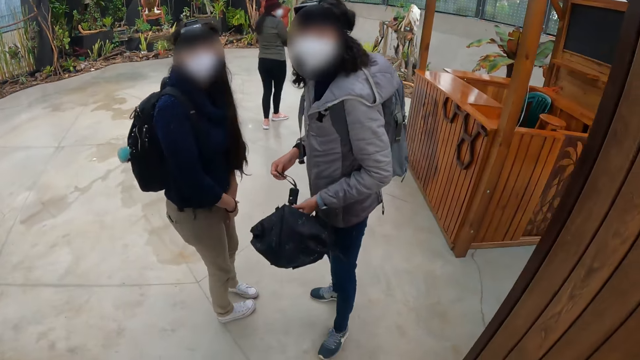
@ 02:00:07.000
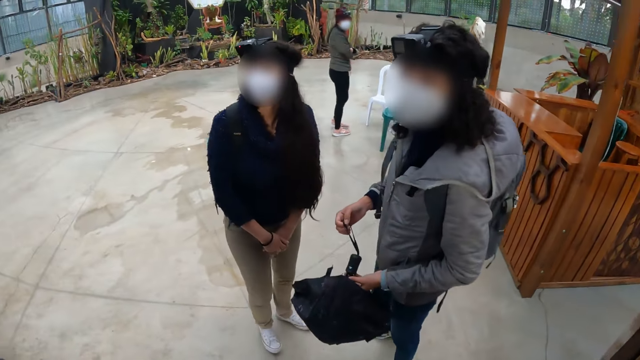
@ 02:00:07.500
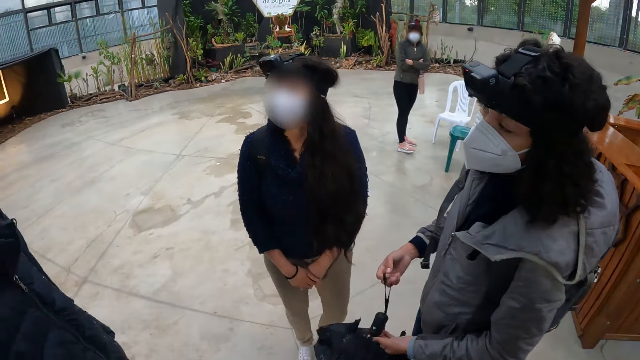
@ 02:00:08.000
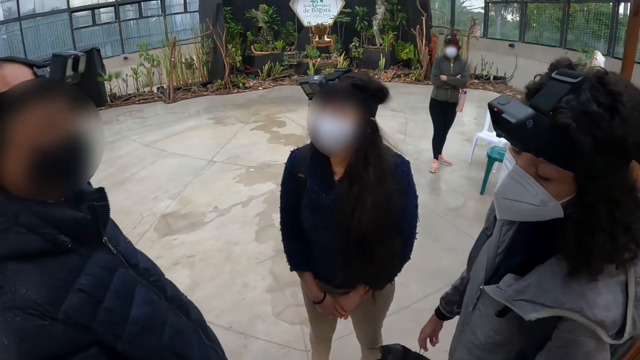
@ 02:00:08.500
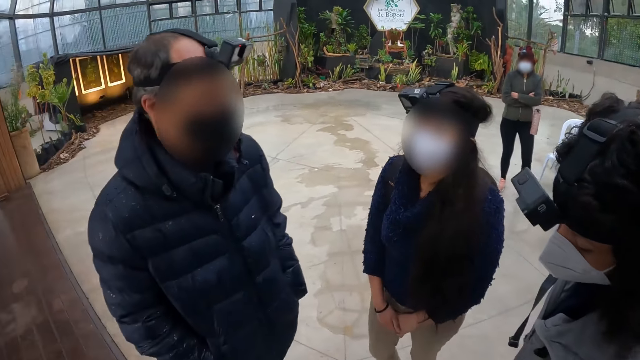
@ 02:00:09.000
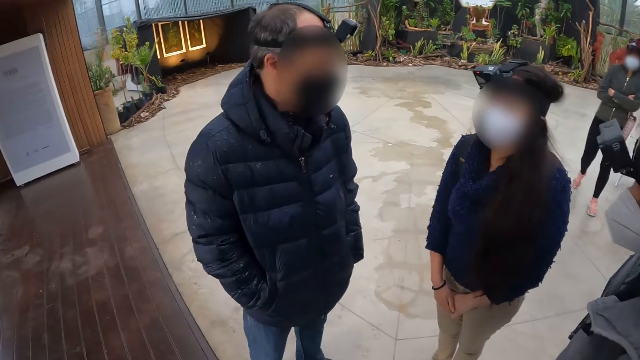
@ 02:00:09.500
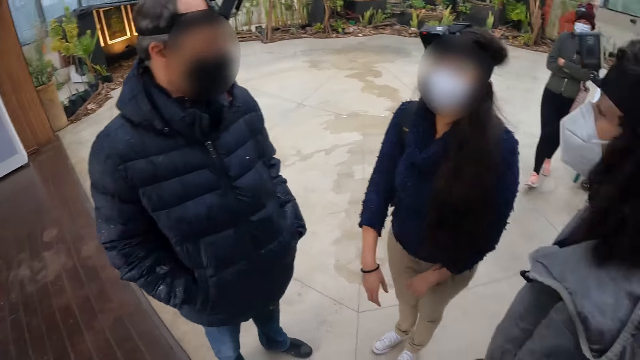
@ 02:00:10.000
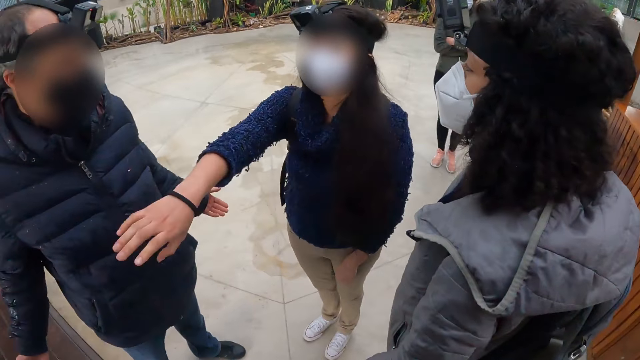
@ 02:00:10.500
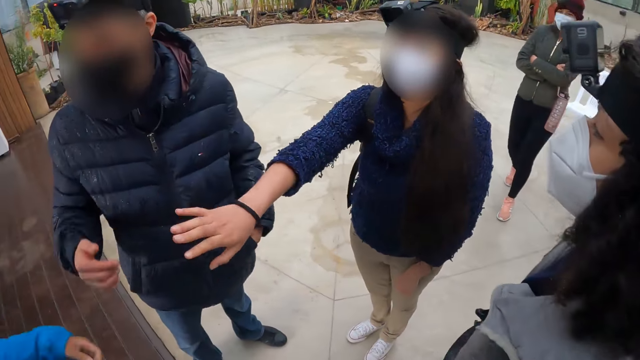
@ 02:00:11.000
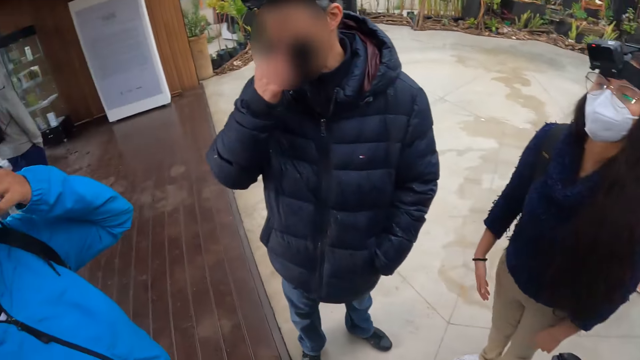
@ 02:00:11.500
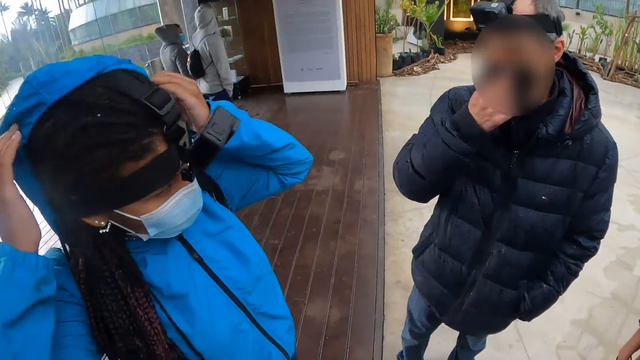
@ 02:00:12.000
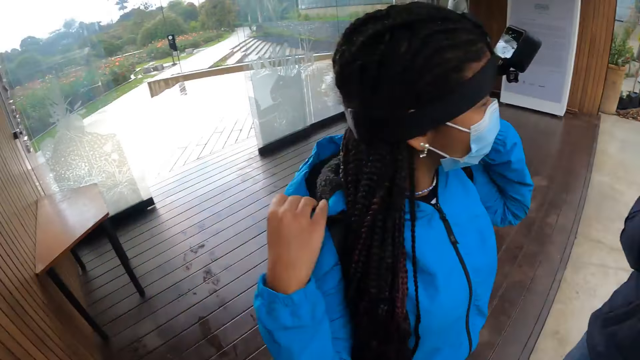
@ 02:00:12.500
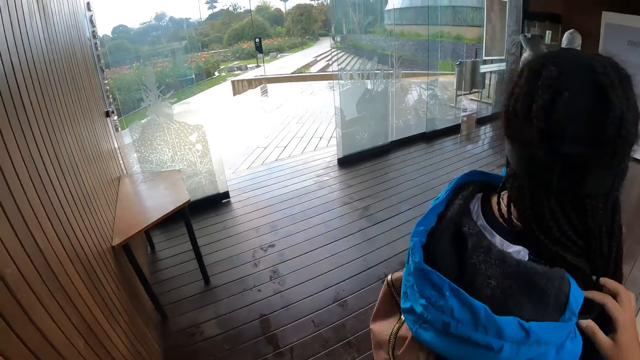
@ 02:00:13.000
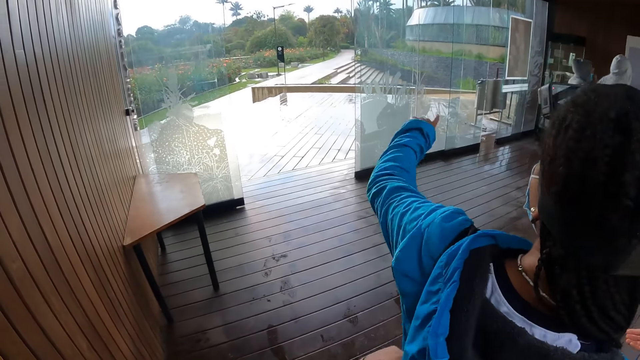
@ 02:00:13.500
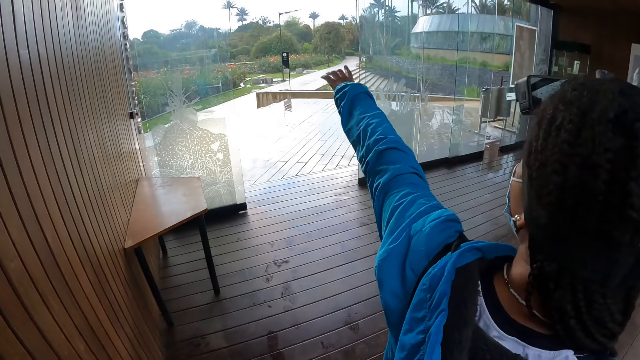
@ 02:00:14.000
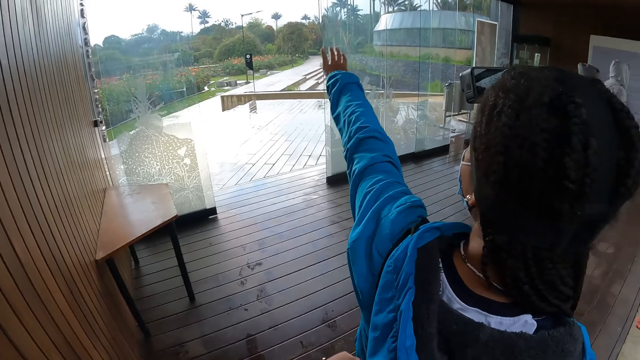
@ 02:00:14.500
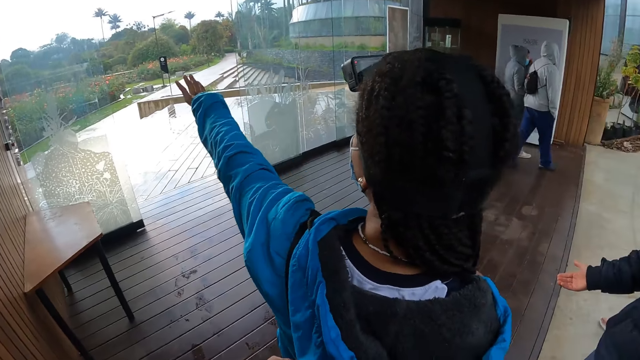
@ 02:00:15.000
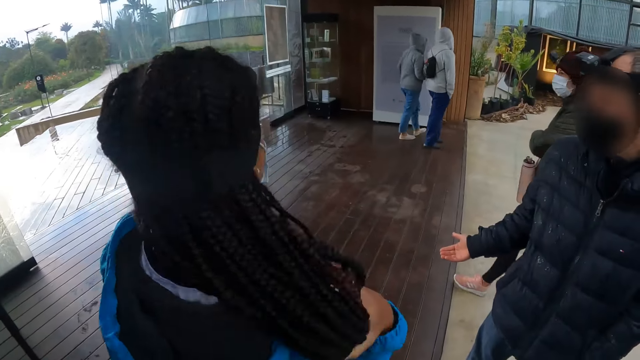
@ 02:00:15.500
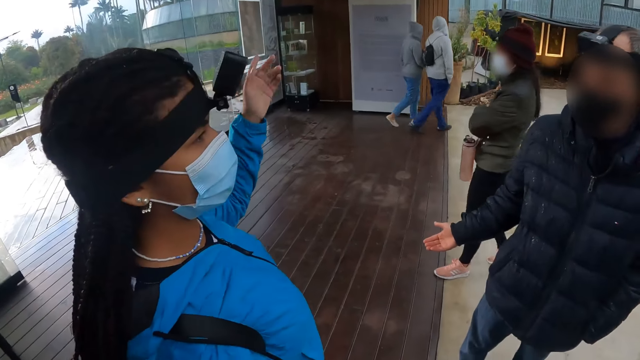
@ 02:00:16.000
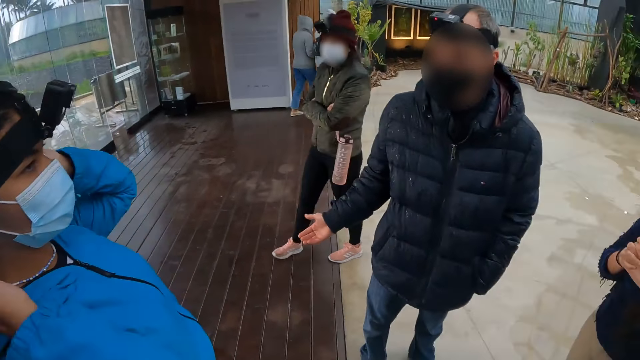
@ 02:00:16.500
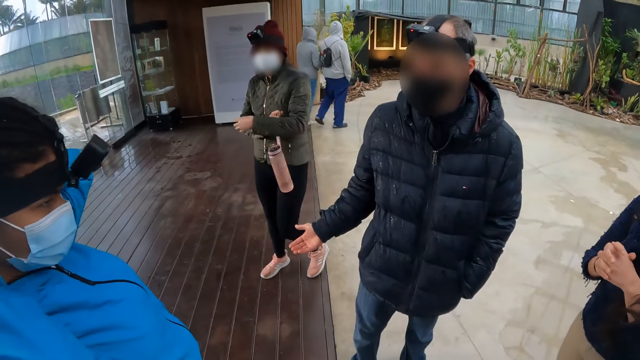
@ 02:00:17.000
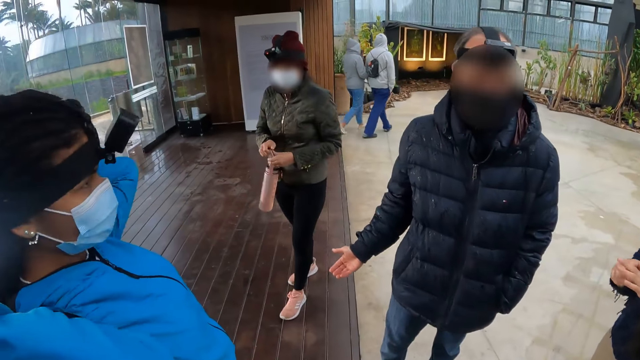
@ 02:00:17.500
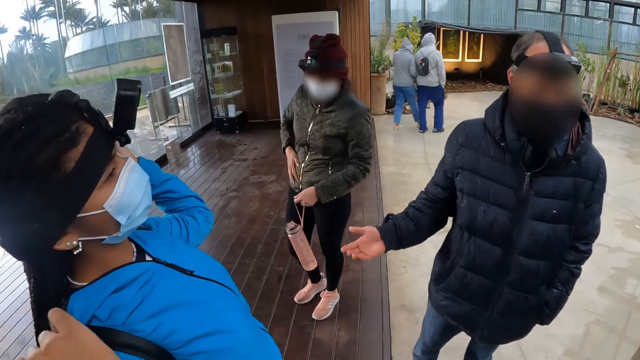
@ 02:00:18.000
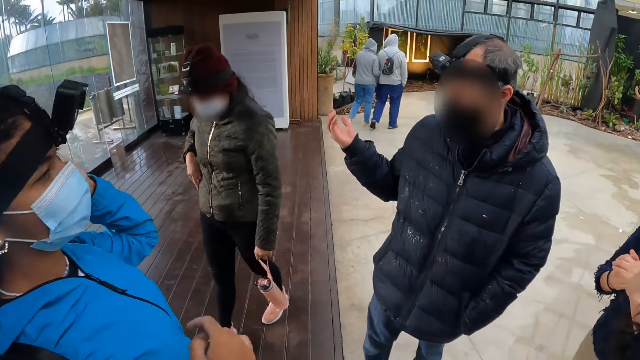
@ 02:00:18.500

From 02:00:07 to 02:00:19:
The camera wearer stops. They converse with the woman, a man, another woman and a third woman. They look outside.

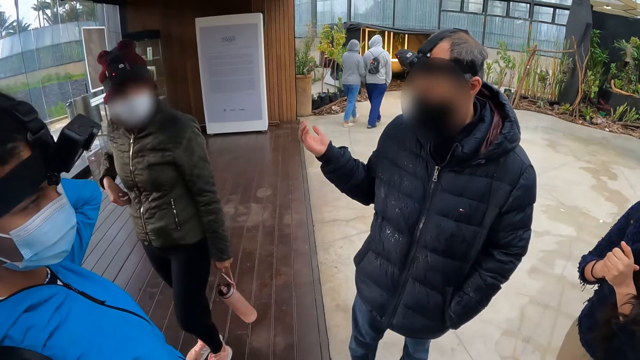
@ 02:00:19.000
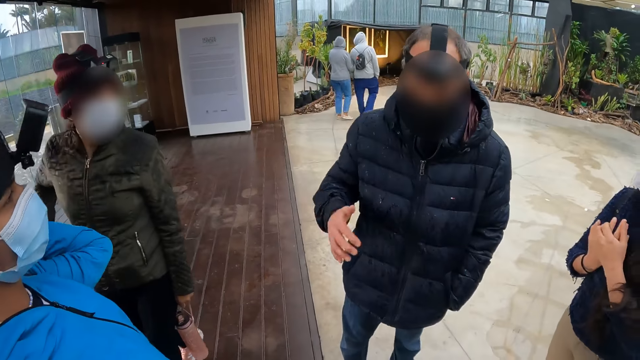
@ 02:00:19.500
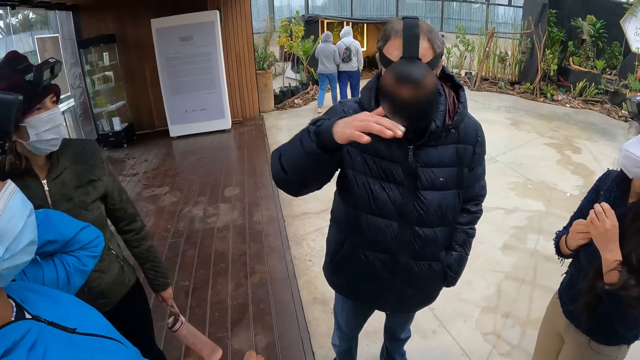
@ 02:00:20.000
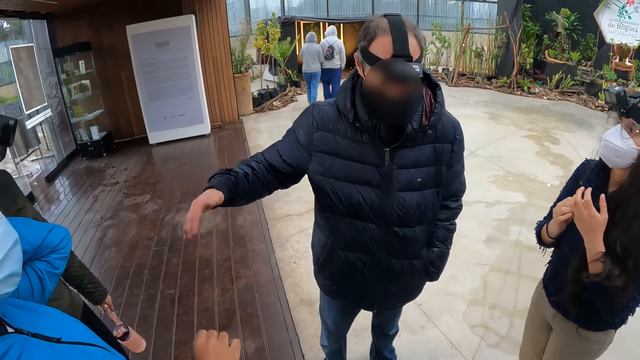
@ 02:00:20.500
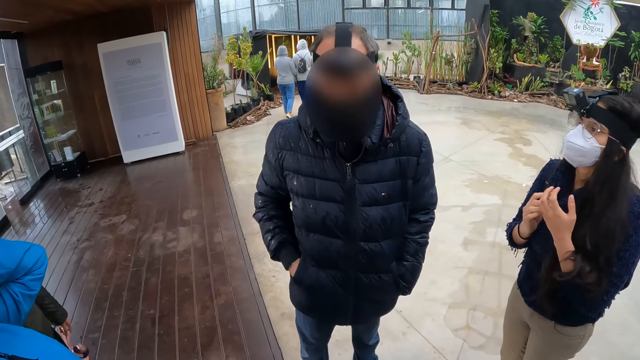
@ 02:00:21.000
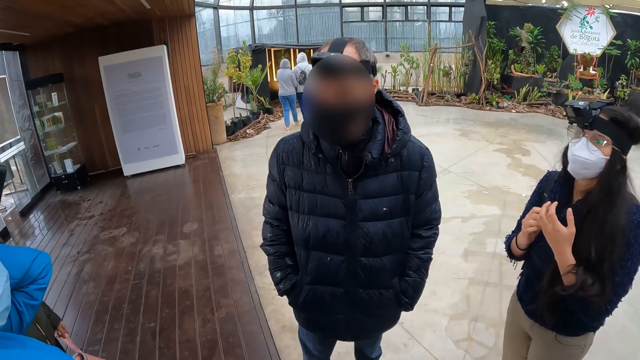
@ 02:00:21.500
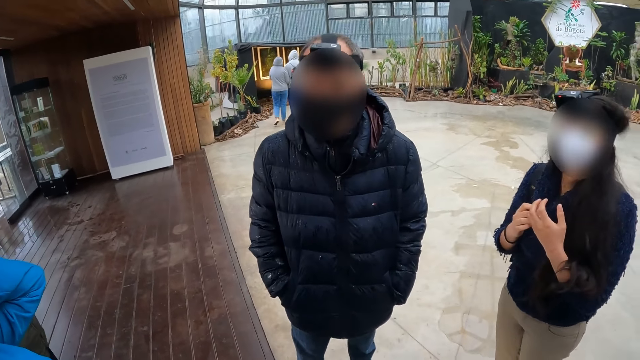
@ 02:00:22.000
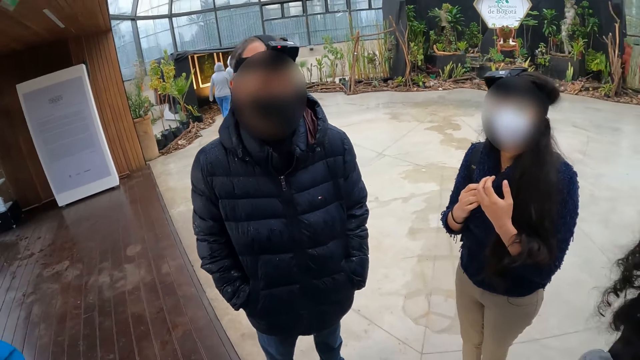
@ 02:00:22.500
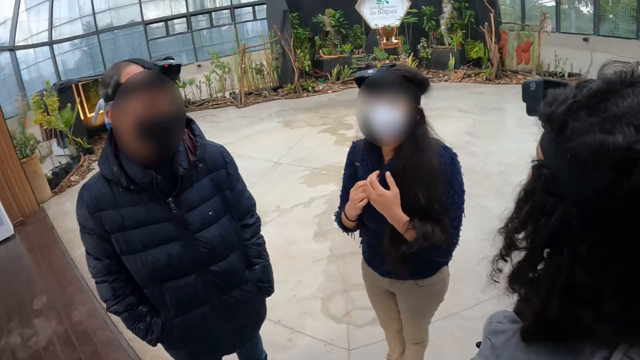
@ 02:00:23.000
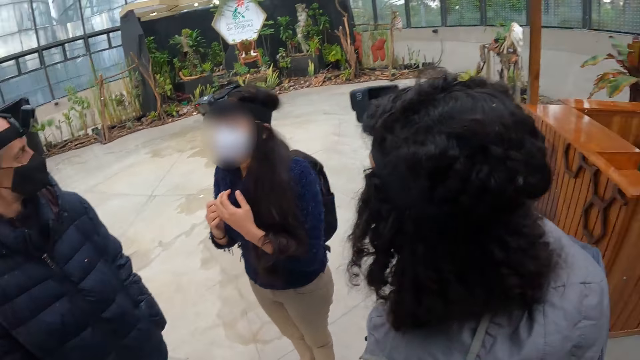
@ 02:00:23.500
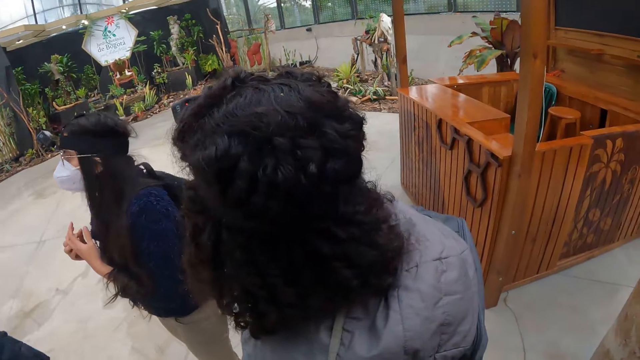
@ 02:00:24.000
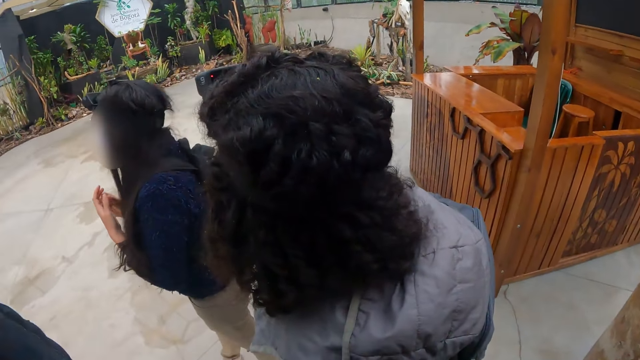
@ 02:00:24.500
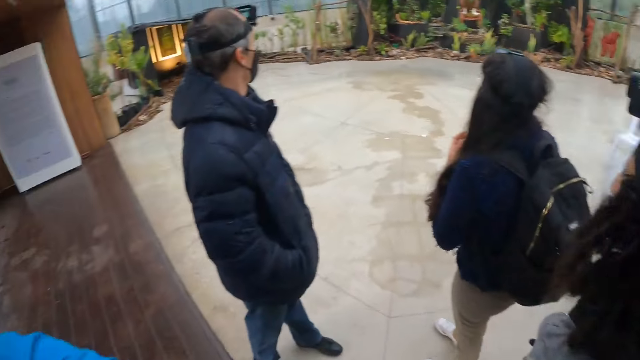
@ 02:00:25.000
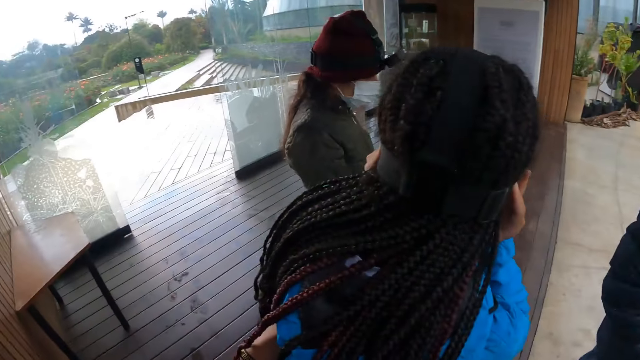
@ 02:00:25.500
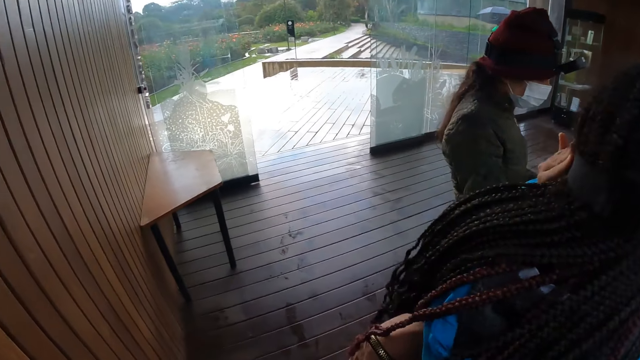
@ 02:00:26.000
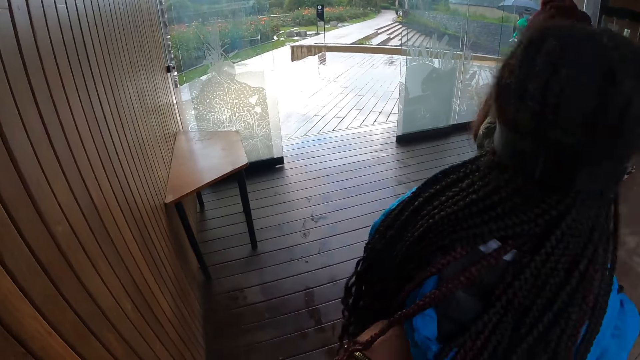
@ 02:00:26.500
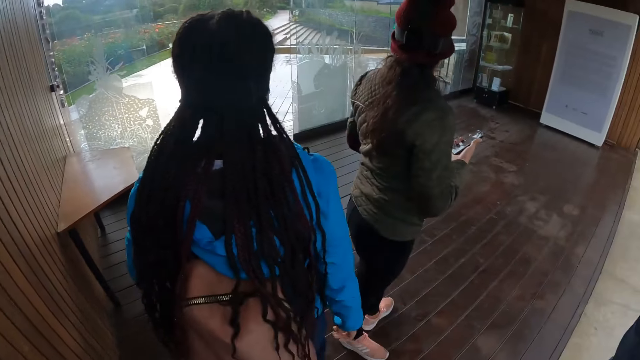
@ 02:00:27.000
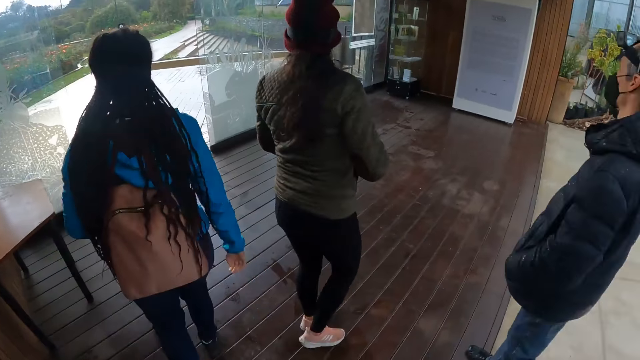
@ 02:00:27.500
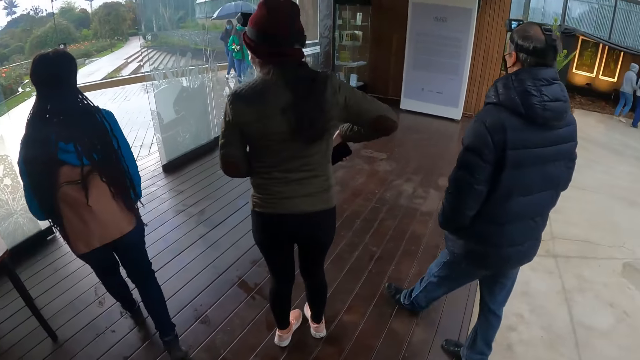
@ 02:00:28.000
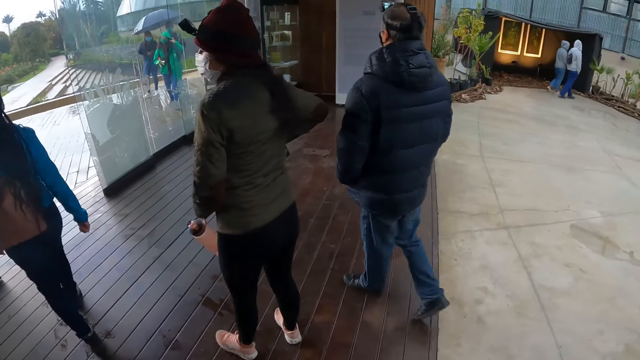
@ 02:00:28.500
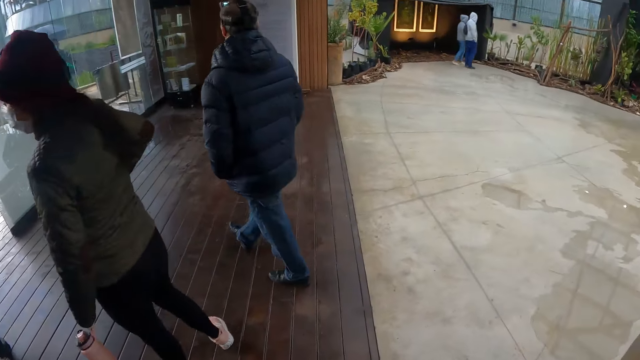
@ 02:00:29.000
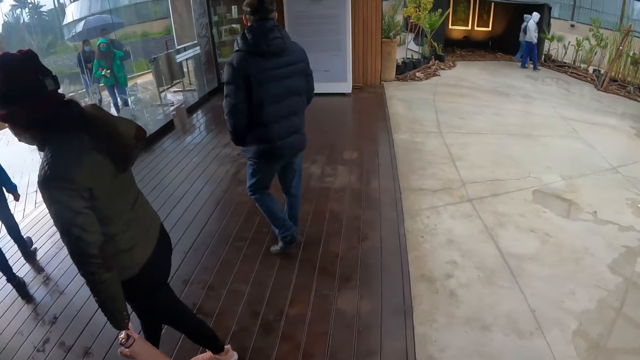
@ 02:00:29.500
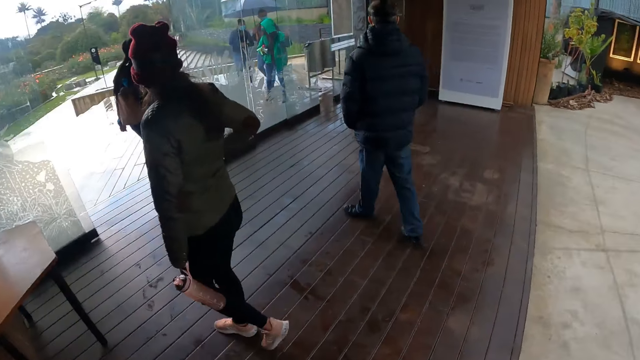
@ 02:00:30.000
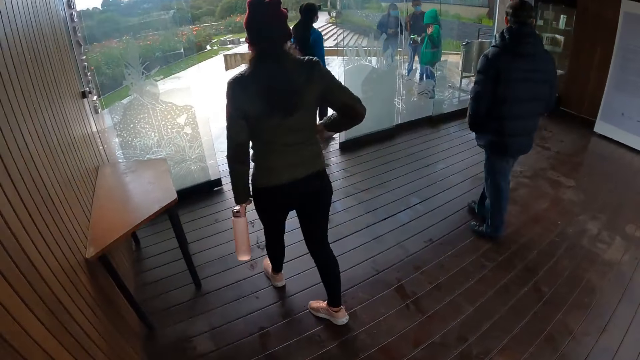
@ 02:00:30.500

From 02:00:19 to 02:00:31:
The camera wearer looks around.
